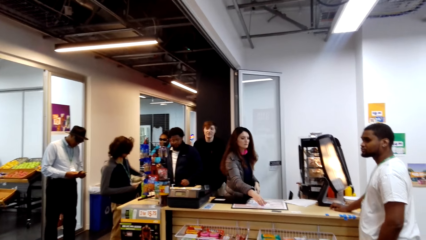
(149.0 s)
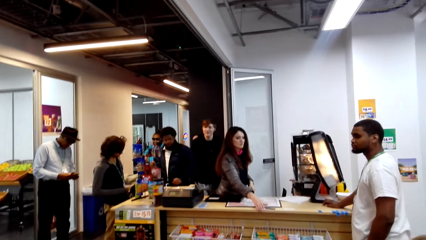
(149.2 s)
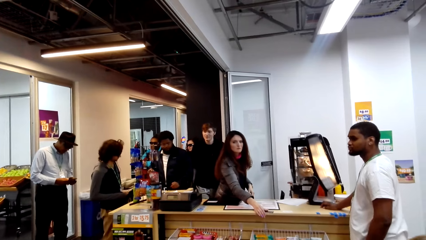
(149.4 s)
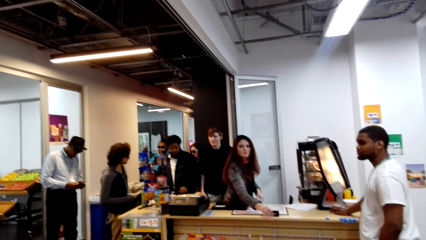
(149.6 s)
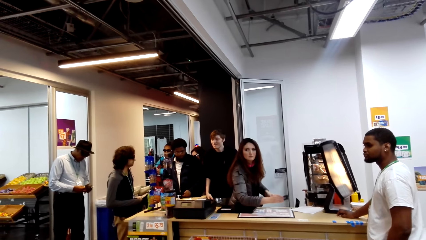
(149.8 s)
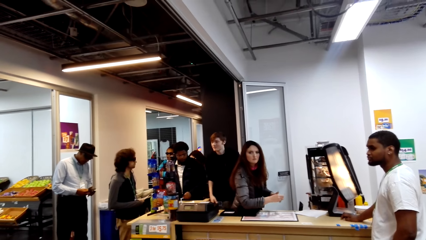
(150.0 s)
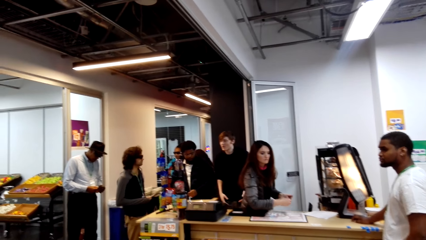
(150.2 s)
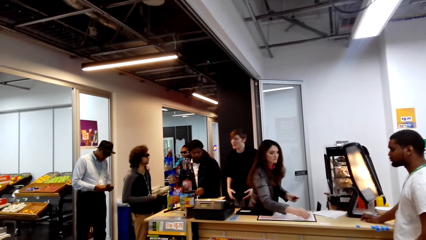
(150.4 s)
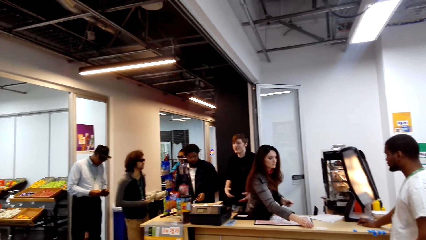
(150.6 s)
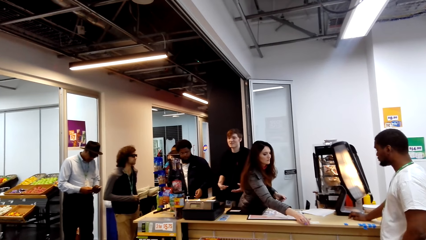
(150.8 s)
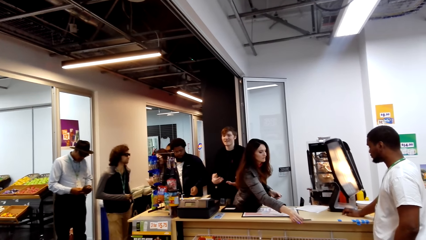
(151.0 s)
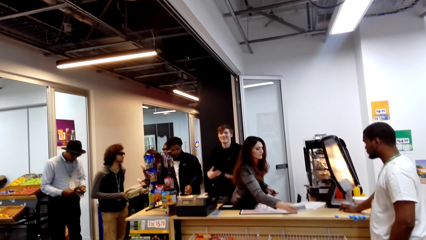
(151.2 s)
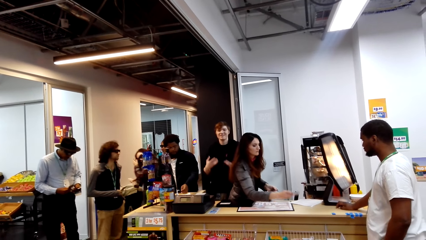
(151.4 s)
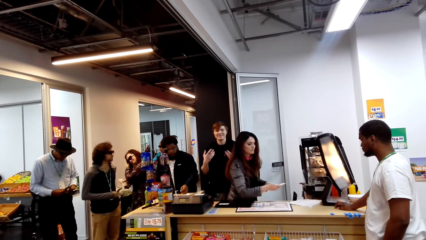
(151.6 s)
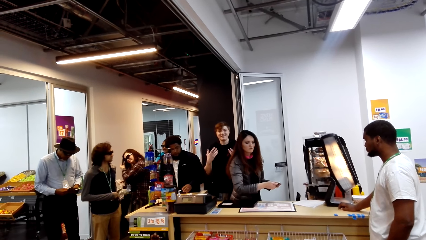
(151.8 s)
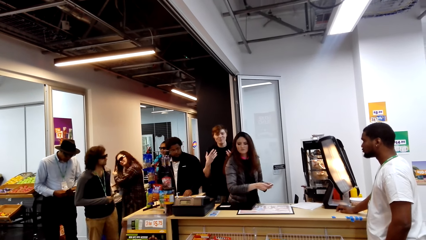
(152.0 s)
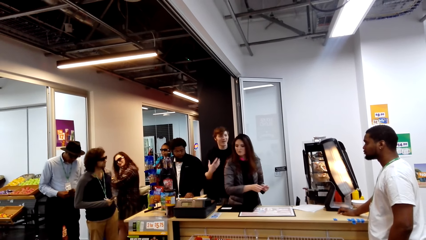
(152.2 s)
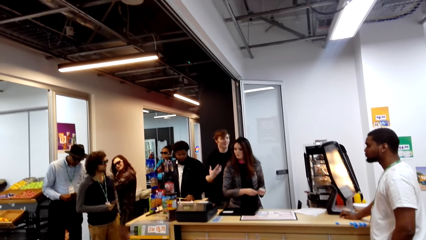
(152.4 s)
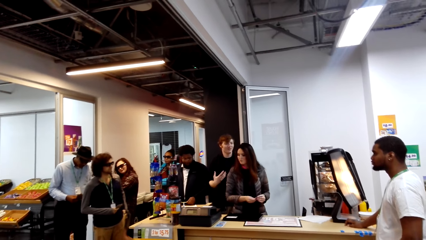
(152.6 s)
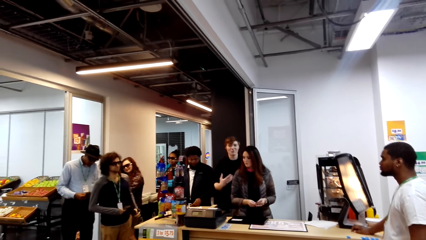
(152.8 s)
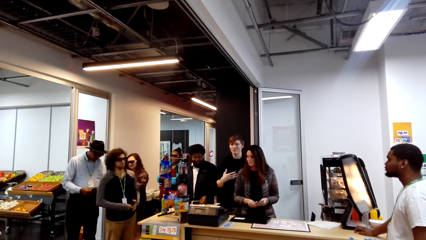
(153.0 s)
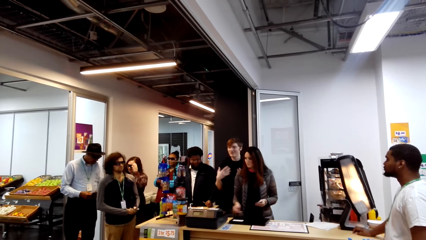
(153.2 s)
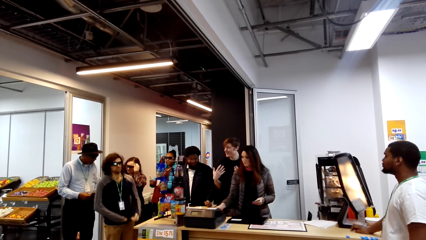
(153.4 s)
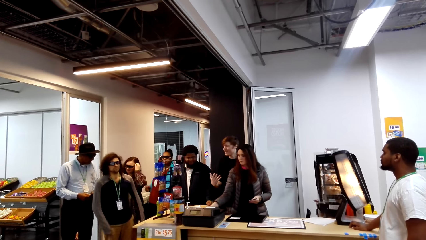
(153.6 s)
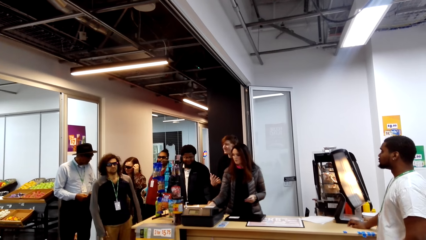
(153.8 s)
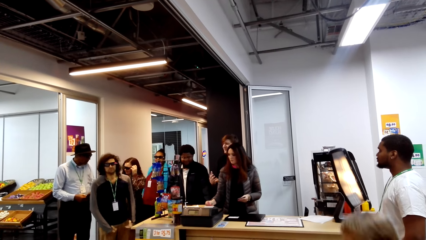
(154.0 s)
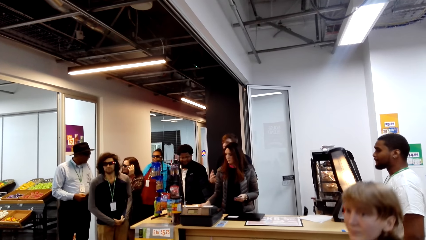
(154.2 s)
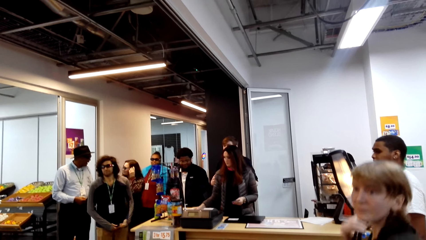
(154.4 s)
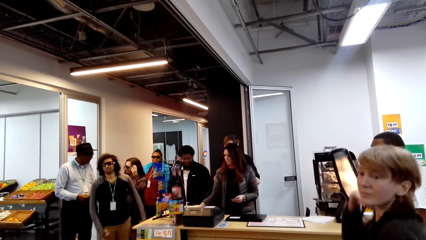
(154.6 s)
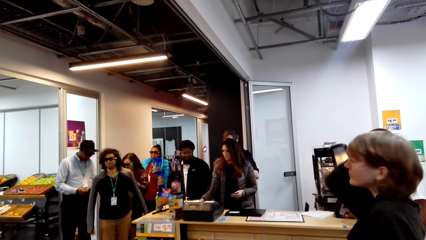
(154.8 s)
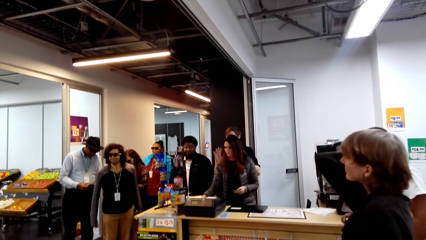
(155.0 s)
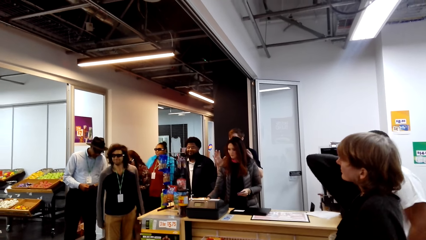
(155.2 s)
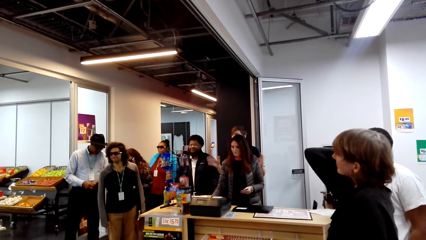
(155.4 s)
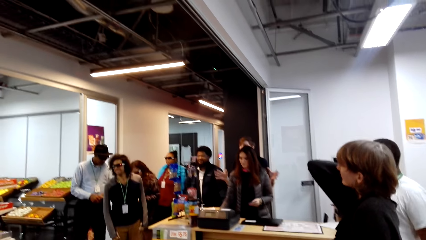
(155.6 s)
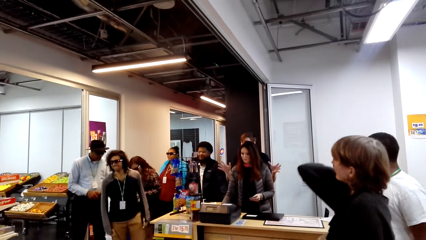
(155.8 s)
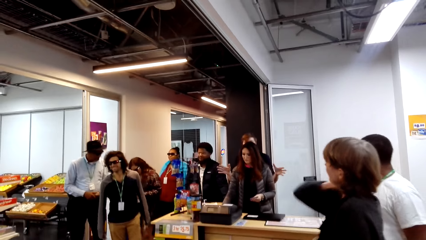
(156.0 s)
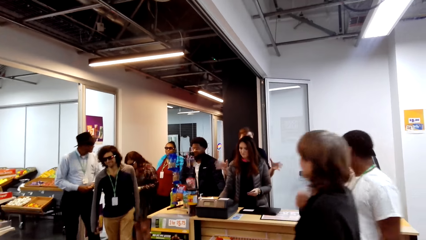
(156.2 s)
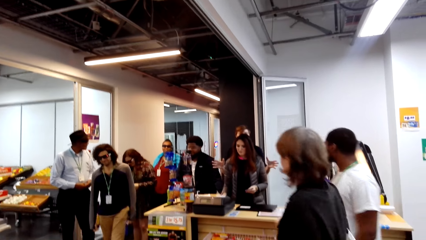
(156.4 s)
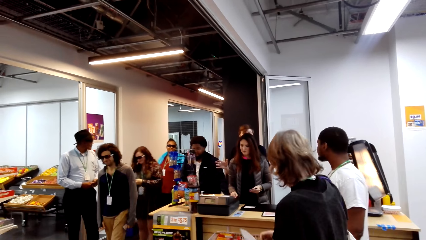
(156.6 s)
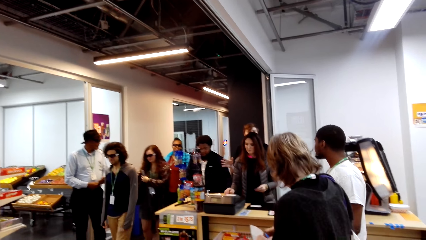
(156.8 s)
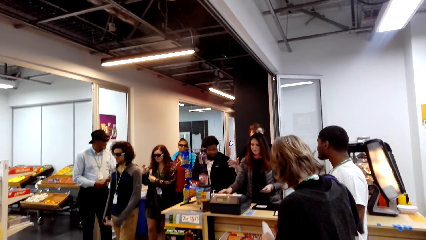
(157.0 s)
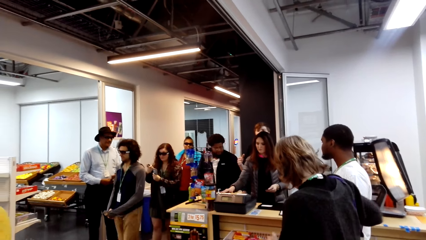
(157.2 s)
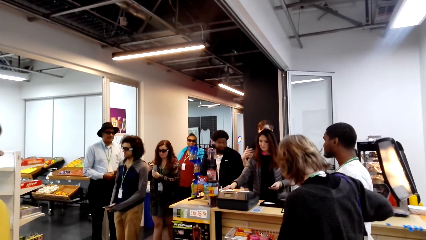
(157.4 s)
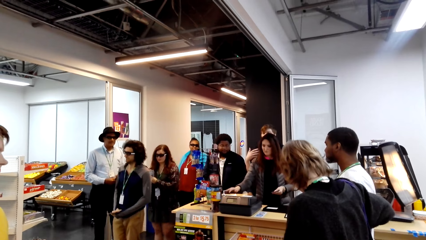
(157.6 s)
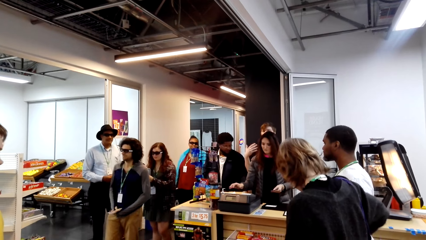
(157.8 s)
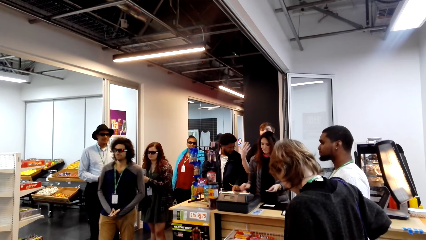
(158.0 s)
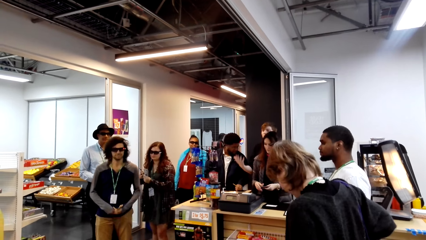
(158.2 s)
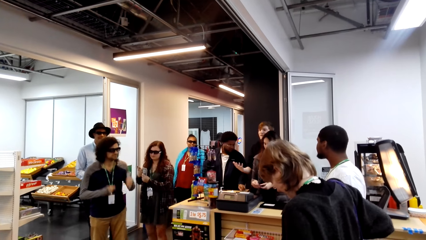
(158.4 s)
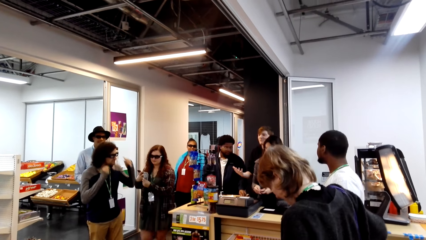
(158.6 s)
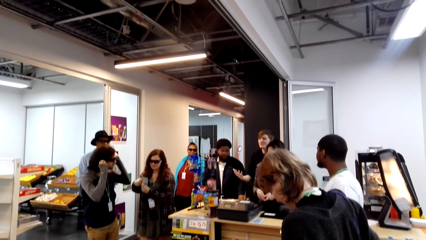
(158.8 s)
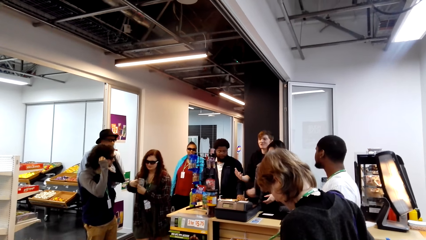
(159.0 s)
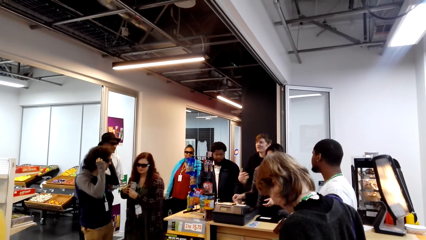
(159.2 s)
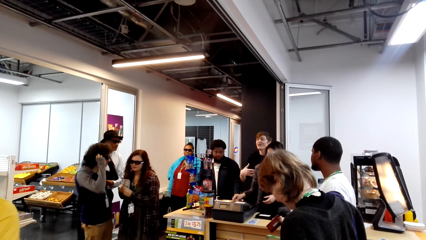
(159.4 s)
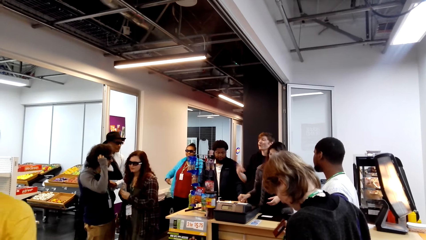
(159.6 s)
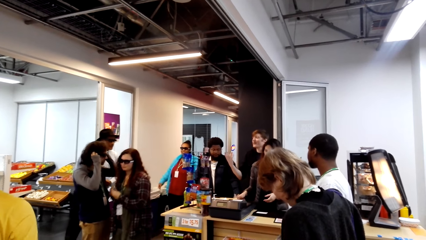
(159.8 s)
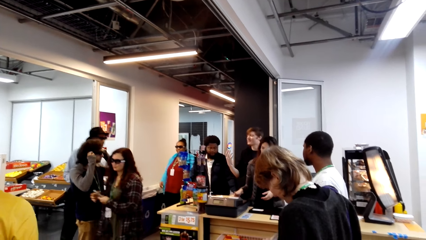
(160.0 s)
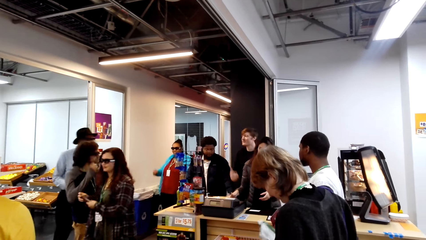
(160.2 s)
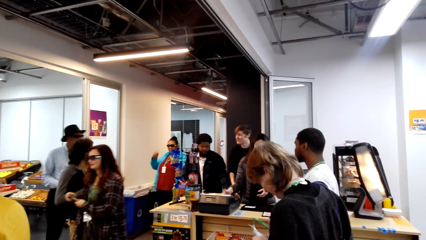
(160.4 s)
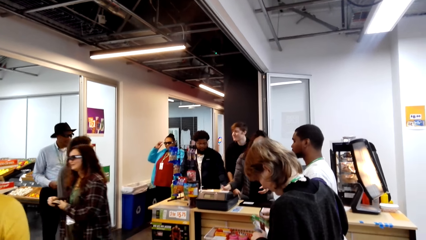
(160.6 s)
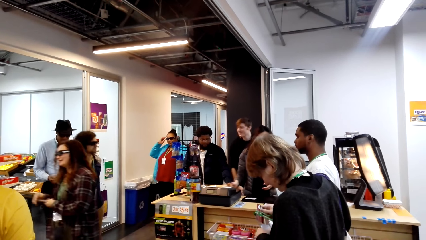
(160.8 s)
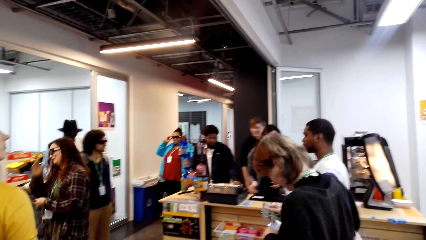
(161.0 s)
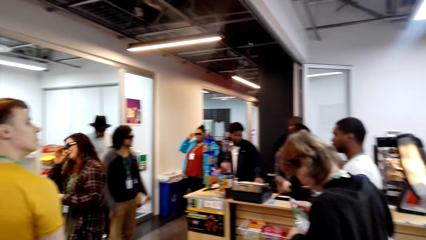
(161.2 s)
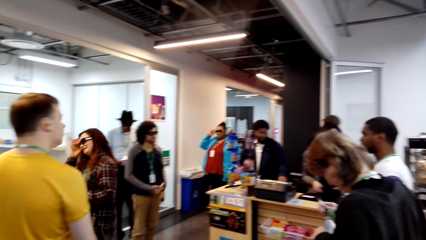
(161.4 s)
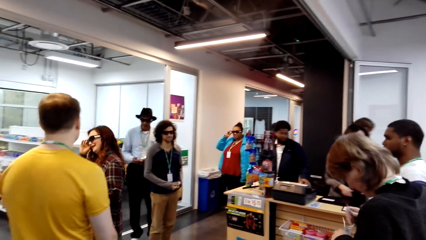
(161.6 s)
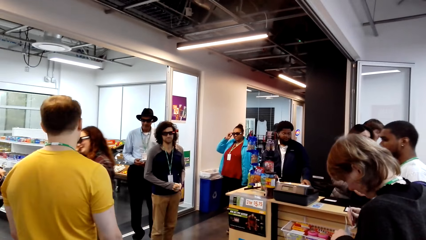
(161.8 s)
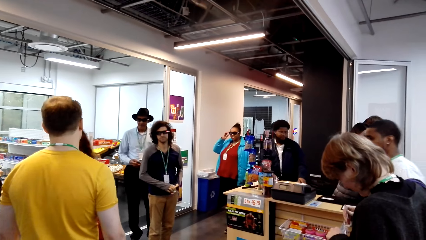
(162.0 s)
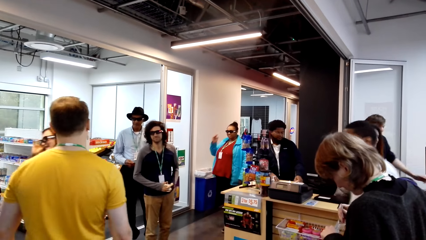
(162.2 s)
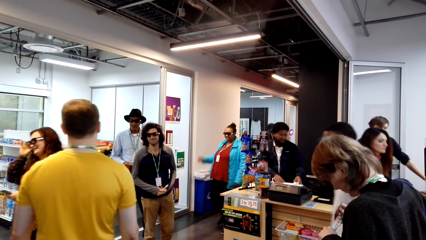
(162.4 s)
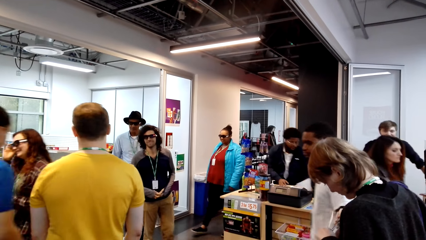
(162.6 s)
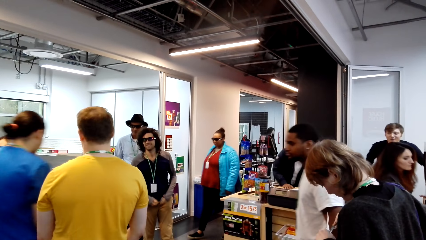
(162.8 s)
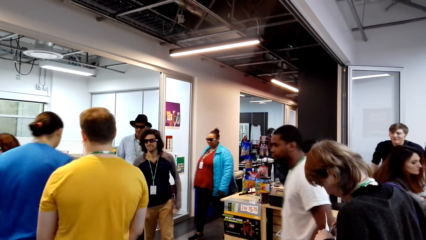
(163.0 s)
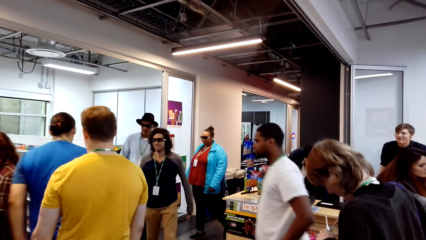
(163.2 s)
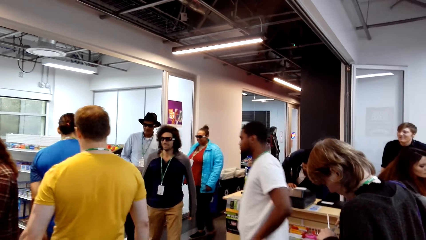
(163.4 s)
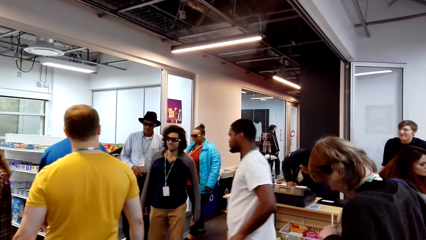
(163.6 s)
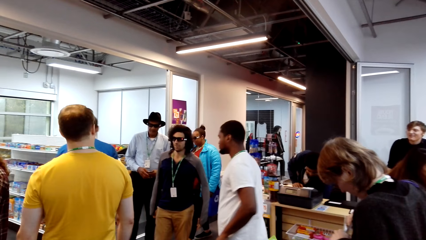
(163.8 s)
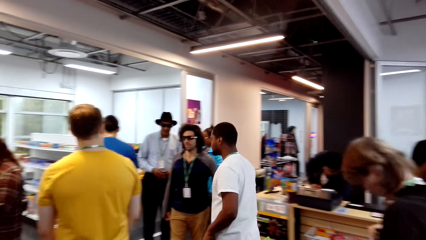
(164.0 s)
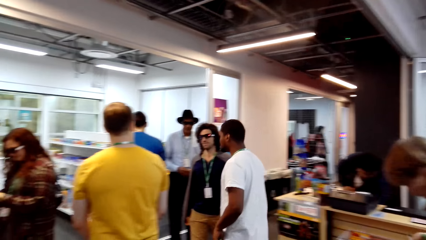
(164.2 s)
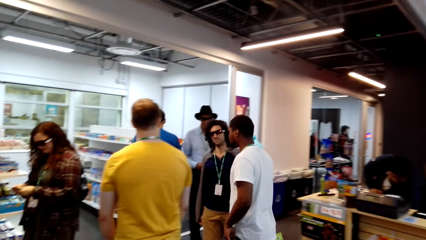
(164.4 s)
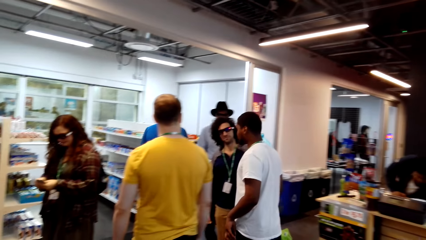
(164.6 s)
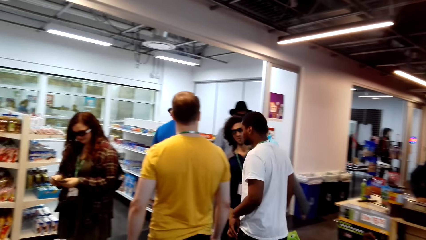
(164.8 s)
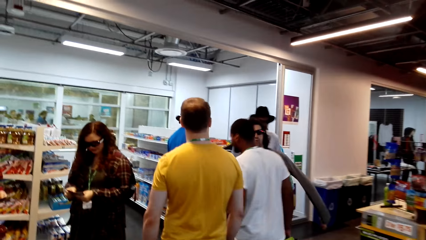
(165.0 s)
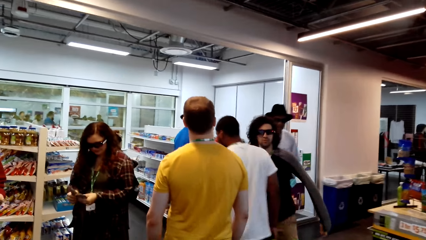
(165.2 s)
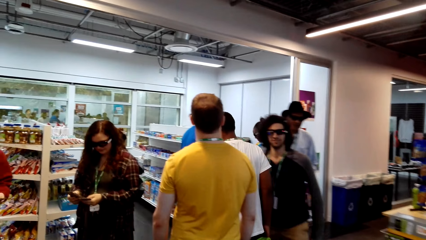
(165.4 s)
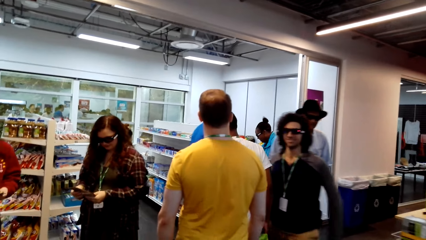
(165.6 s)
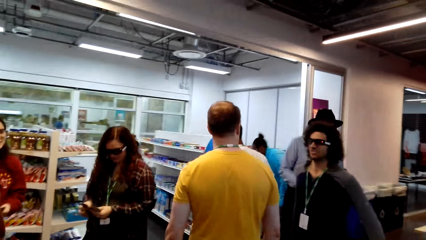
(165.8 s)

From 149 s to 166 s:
A woman picks up something on the table. A man converses.
